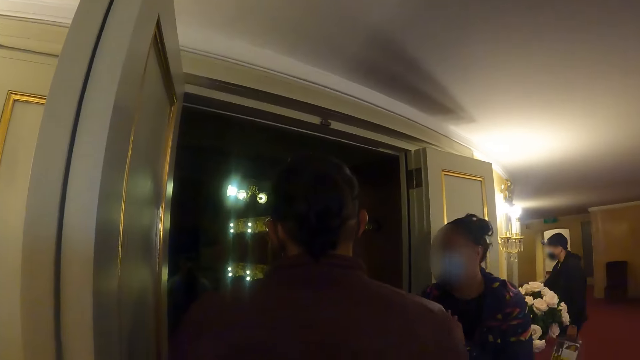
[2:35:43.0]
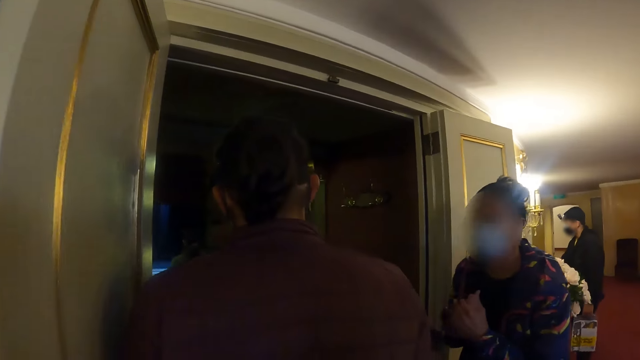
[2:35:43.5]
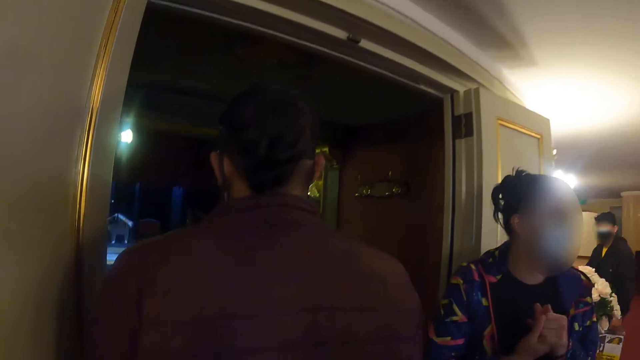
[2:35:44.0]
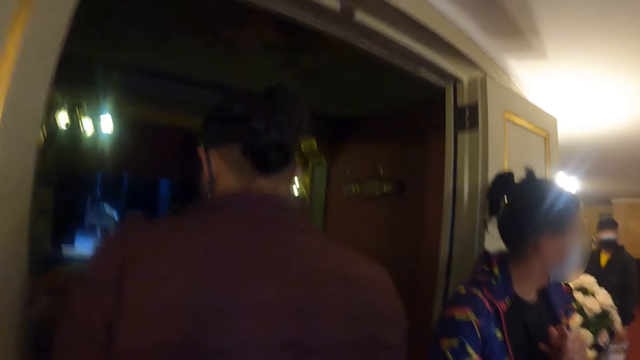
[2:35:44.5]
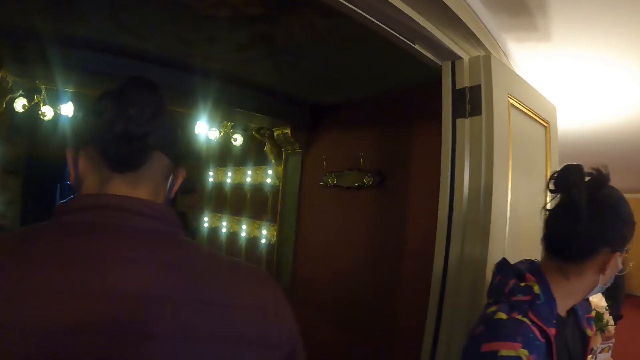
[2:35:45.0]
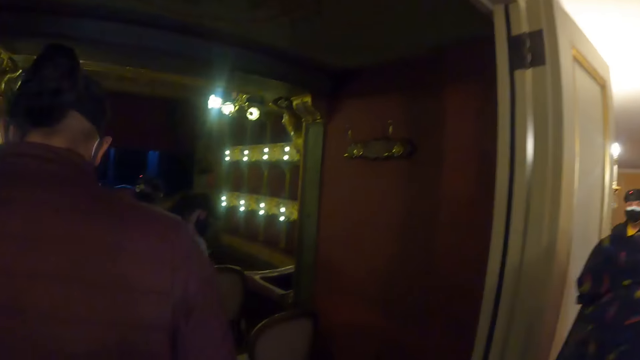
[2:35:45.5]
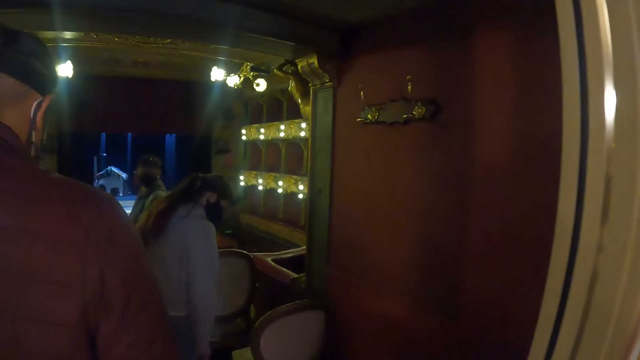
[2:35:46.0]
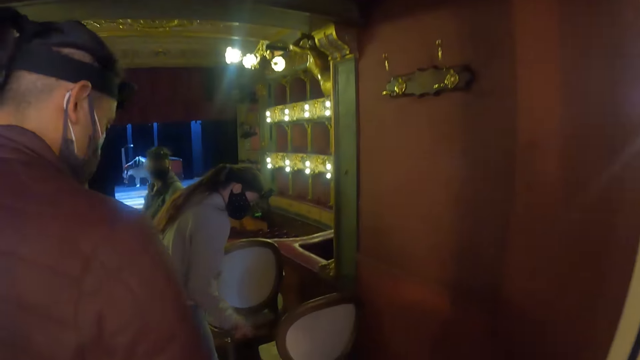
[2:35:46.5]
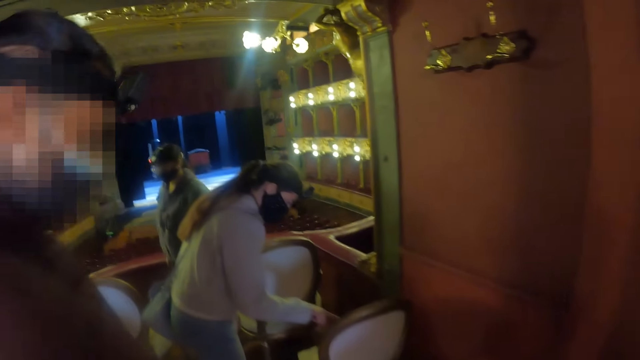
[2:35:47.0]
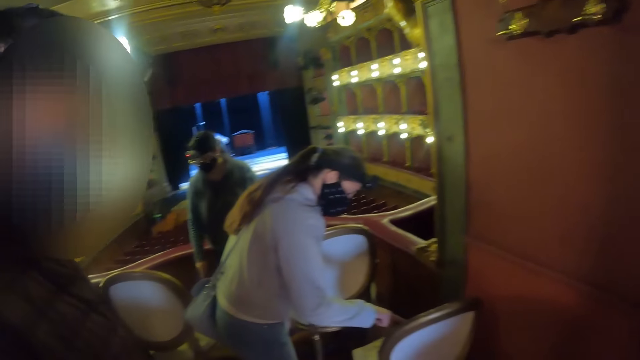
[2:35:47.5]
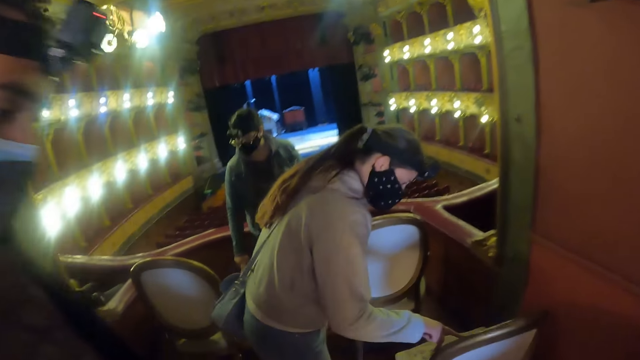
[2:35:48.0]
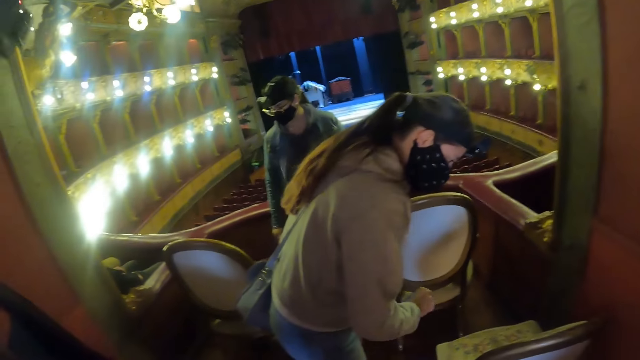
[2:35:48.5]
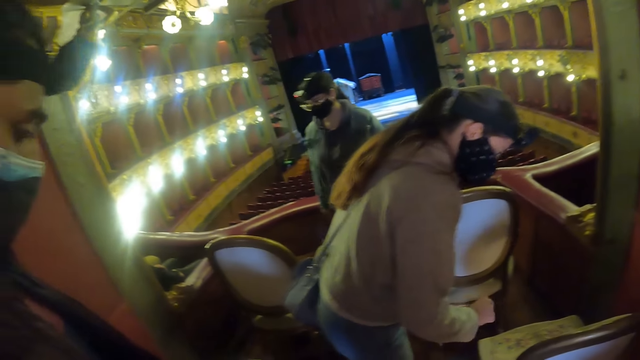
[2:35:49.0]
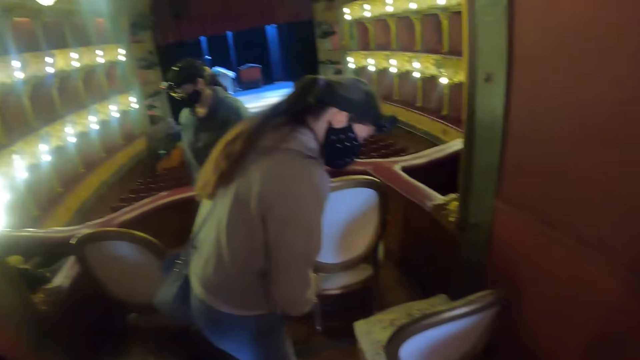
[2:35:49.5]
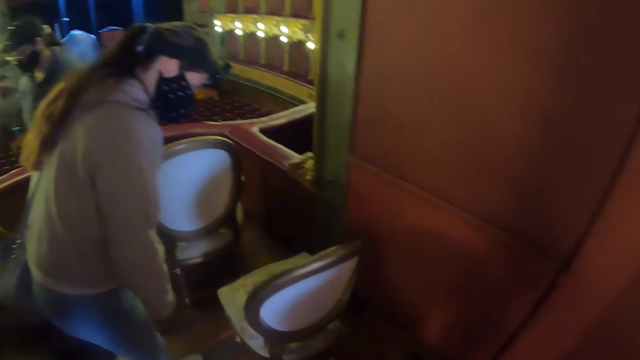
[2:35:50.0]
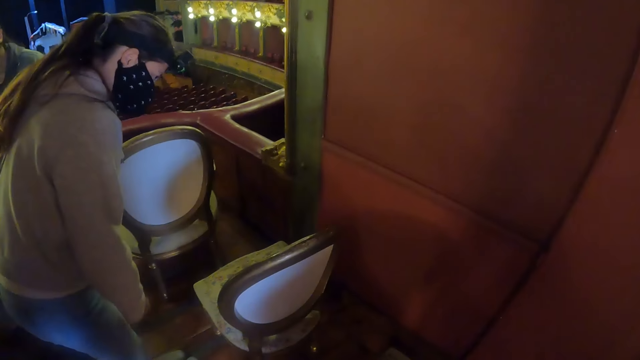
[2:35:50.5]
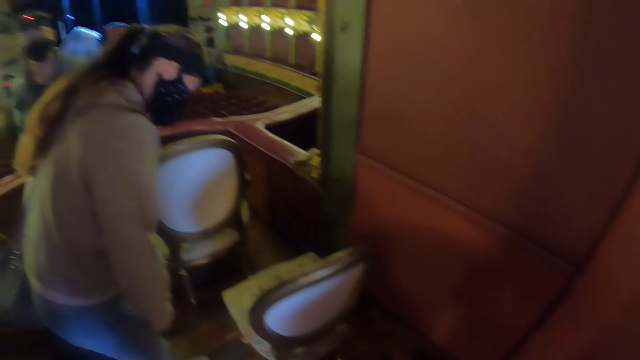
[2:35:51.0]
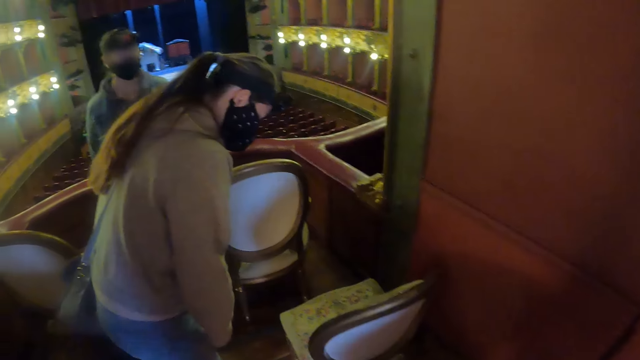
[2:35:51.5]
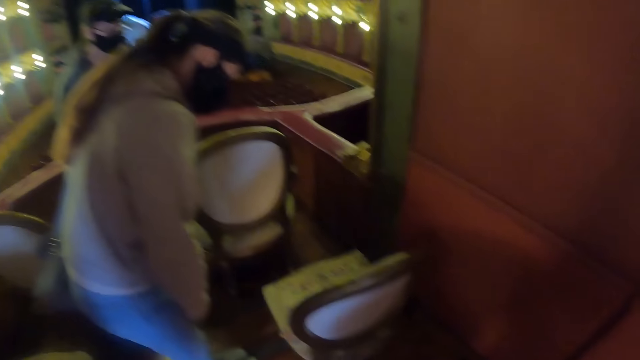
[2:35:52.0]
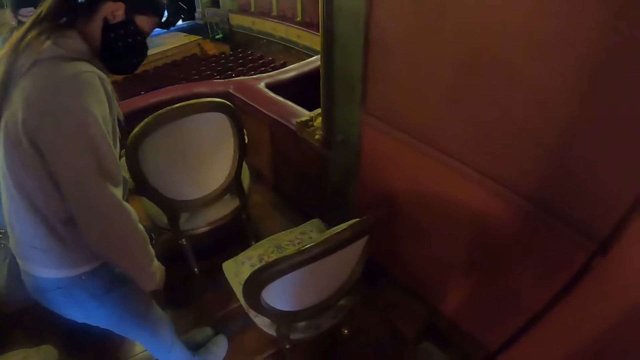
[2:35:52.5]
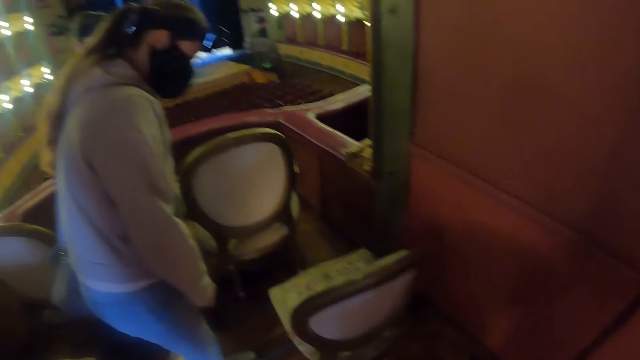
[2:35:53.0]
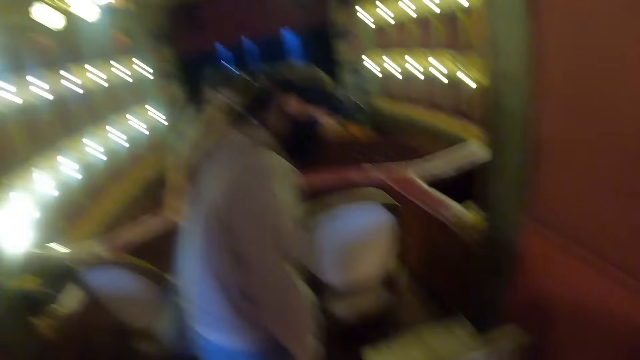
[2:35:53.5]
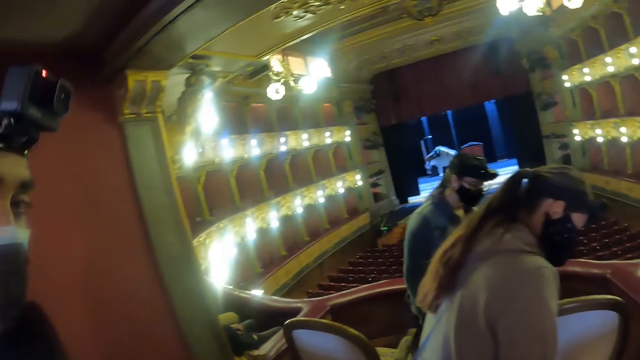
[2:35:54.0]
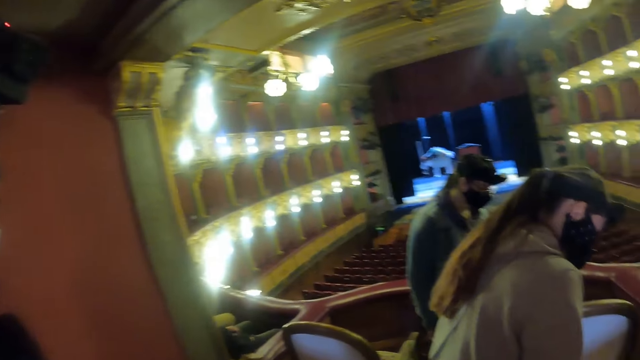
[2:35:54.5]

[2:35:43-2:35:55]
The camera wearer walks into the other room. They walk around. They look around.

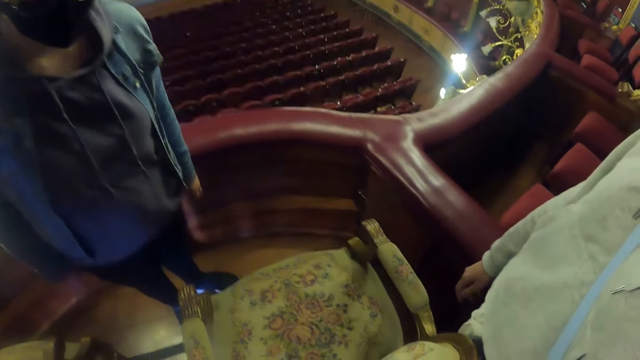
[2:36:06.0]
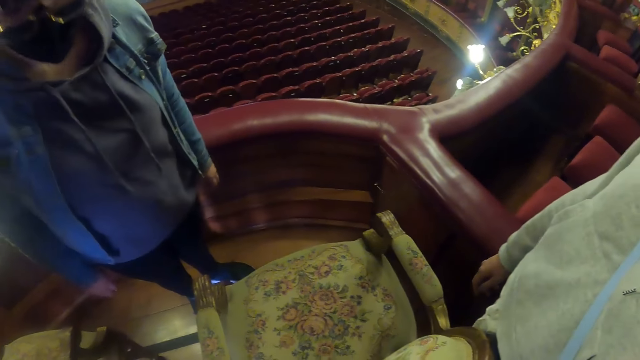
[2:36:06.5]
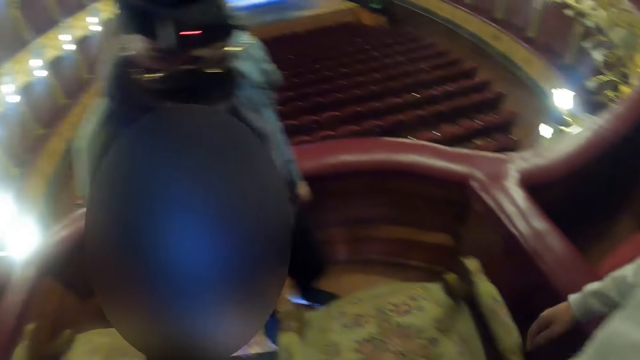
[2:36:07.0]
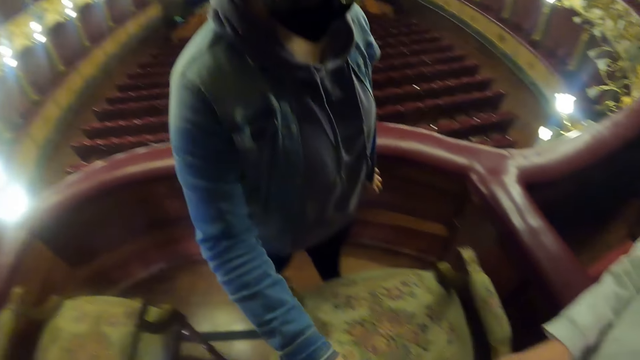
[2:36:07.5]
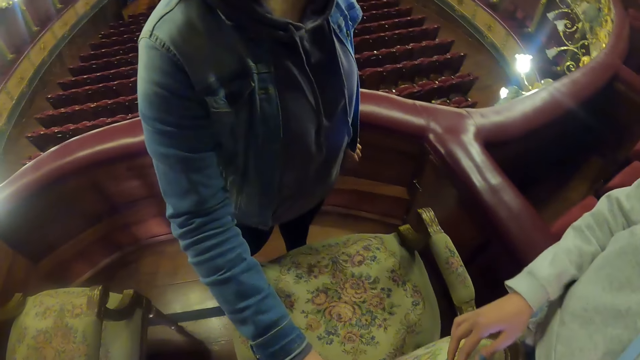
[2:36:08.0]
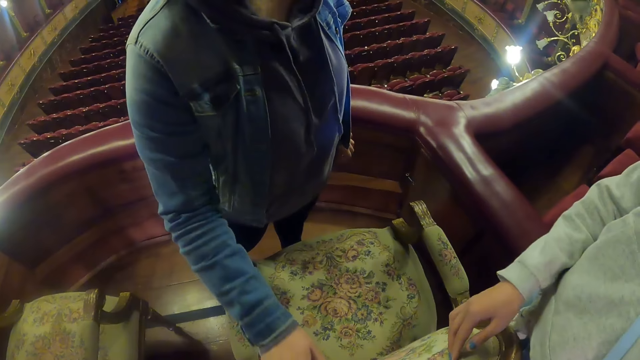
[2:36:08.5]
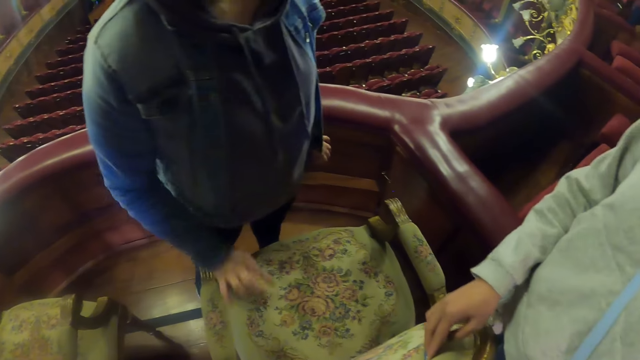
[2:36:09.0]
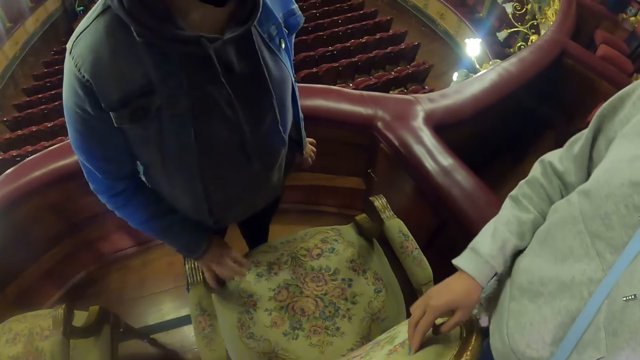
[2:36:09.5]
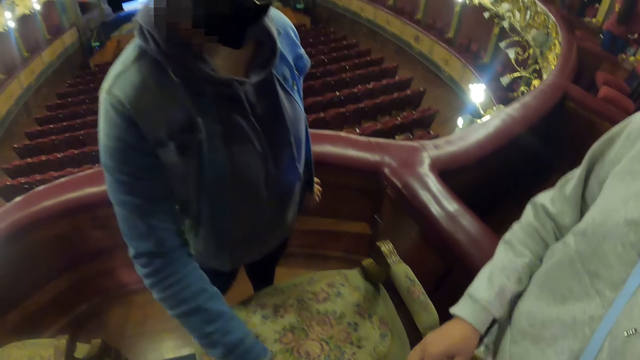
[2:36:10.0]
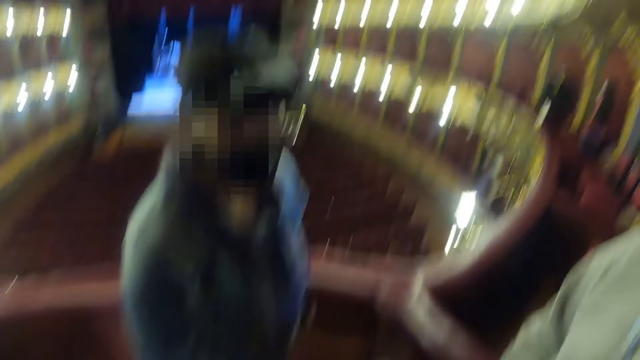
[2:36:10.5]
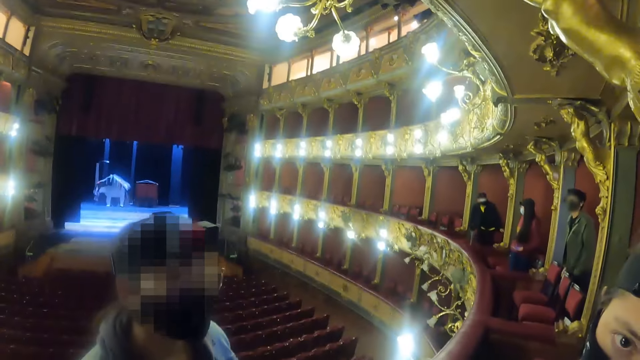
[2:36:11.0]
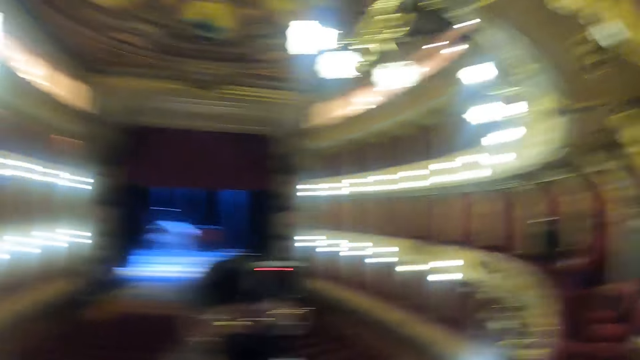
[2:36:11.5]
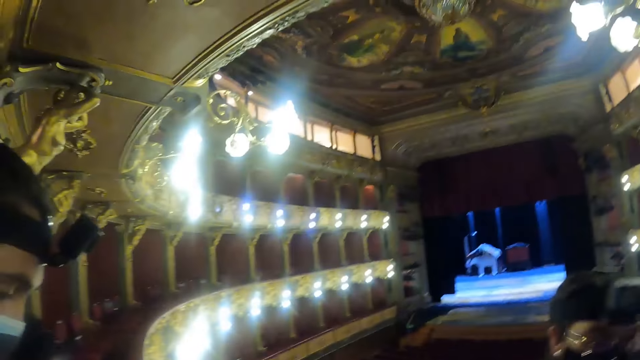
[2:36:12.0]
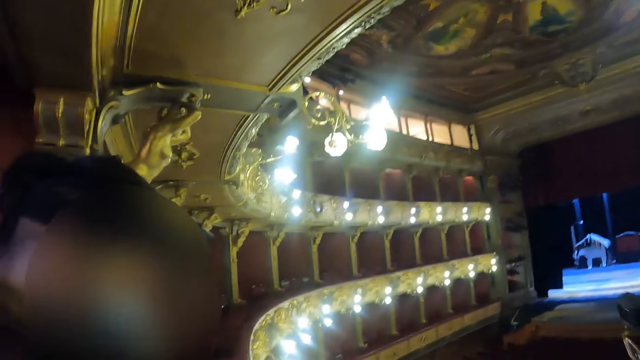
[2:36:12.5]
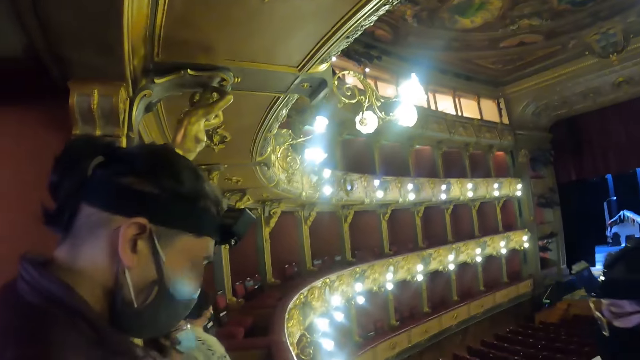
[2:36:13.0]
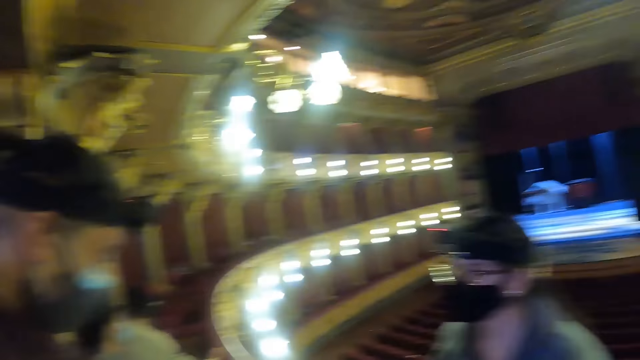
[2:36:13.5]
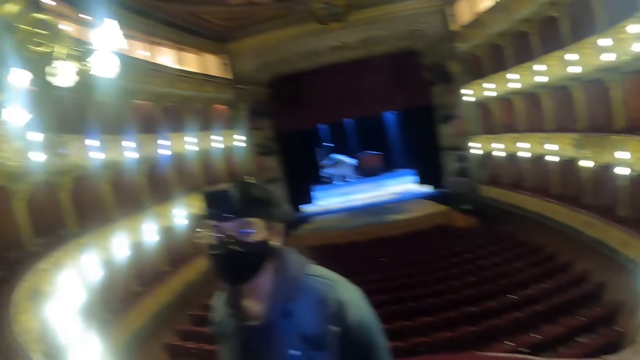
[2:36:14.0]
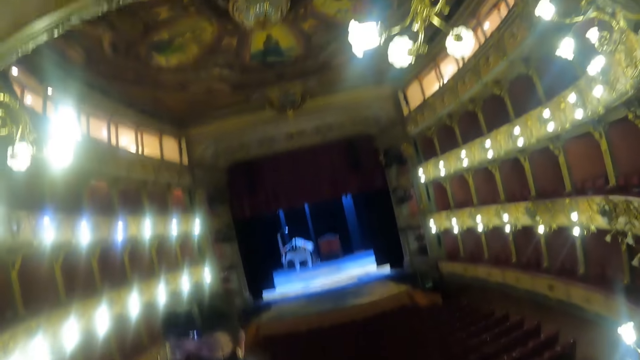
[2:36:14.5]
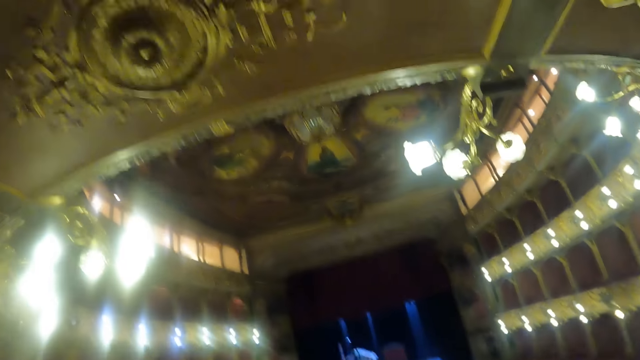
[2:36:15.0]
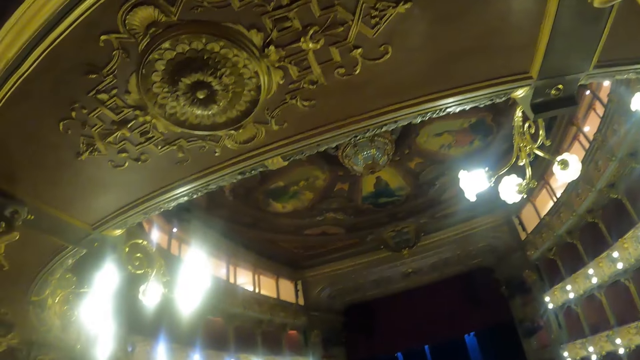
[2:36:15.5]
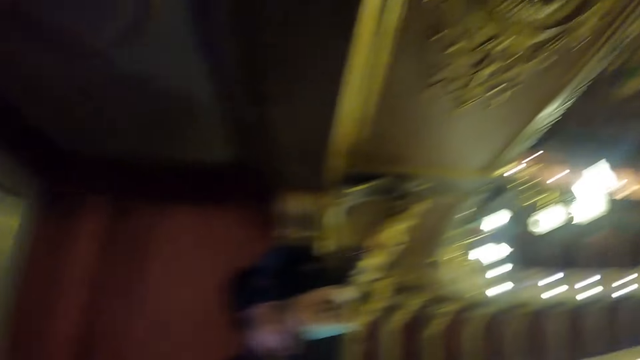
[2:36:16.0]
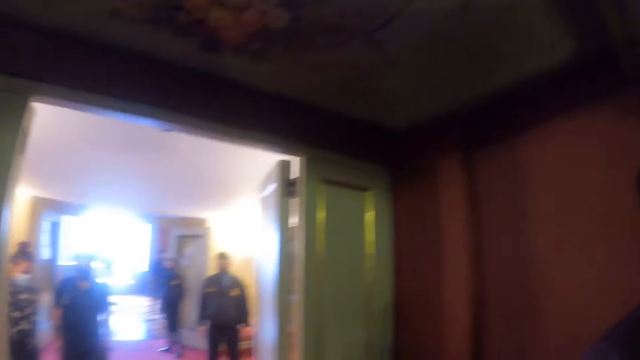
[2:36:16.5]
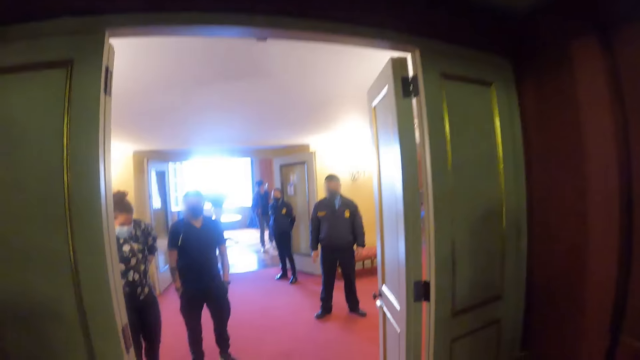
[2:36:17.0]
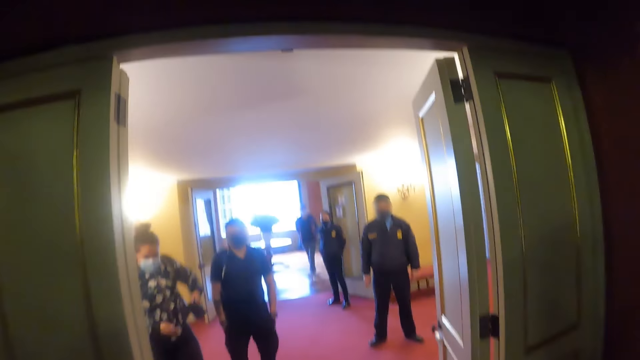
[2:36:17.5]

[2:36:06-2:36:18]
A woman inspects the chair. The camera wearer looks around.
